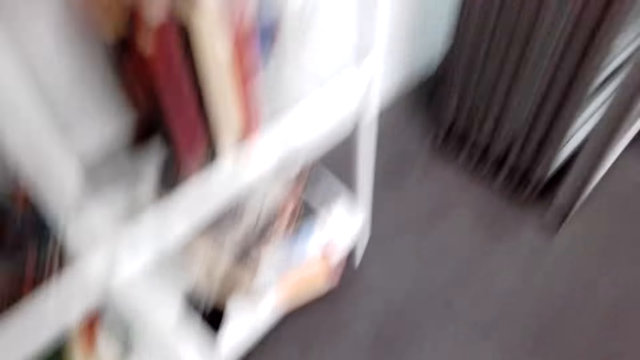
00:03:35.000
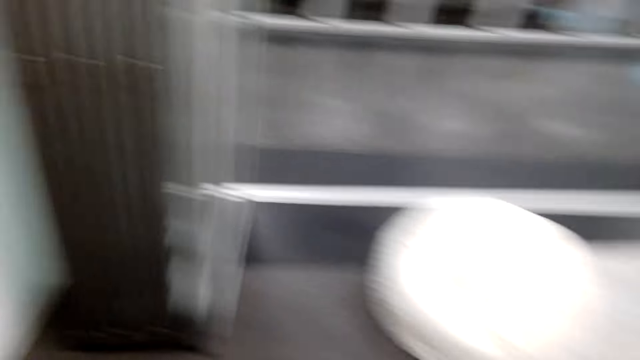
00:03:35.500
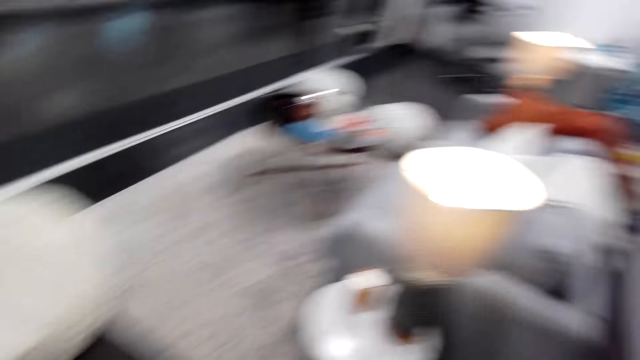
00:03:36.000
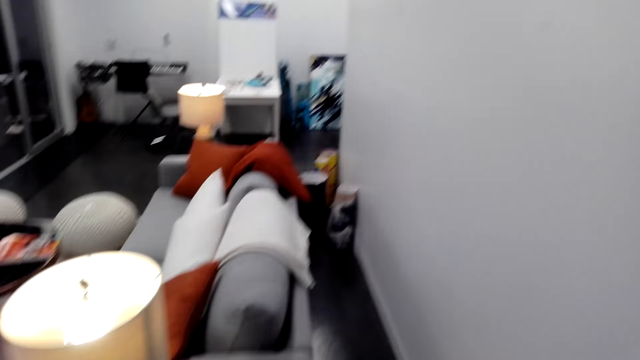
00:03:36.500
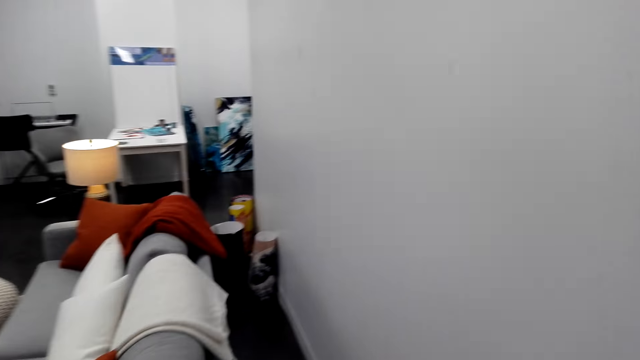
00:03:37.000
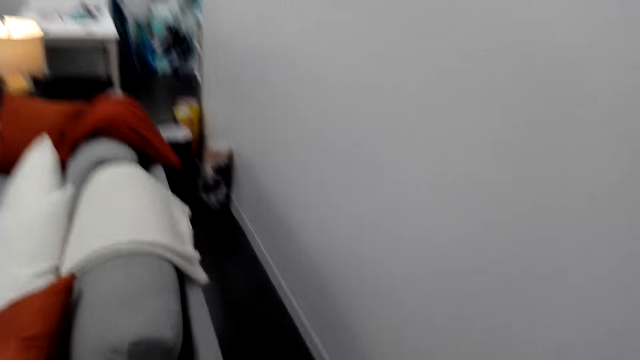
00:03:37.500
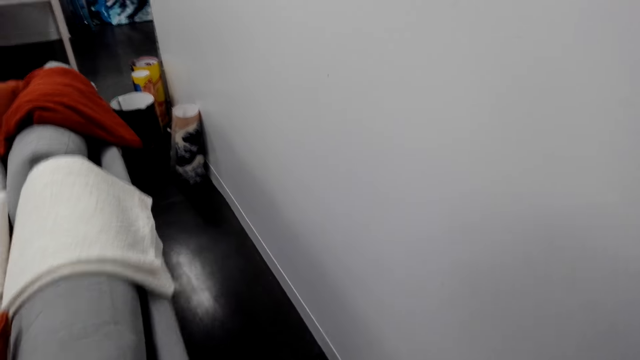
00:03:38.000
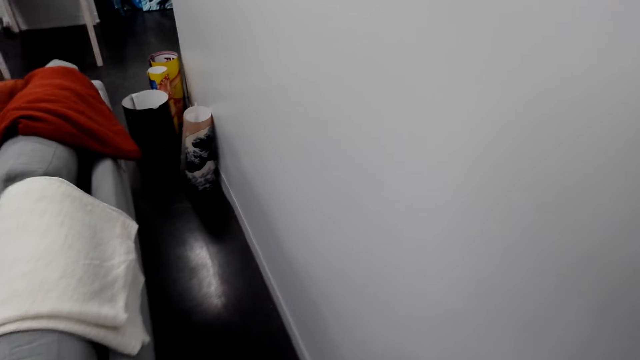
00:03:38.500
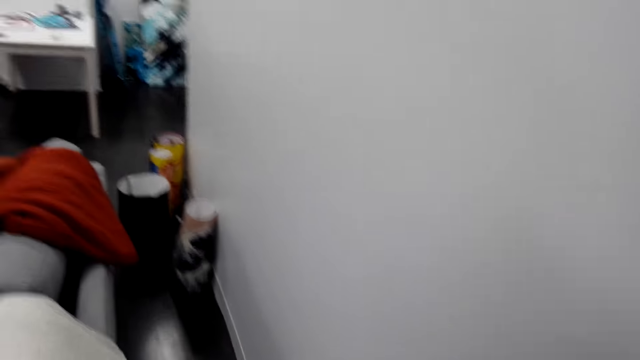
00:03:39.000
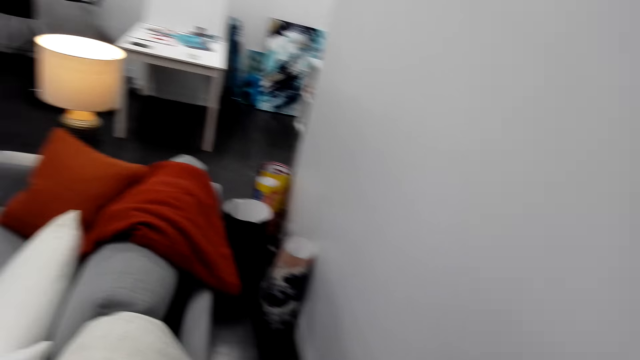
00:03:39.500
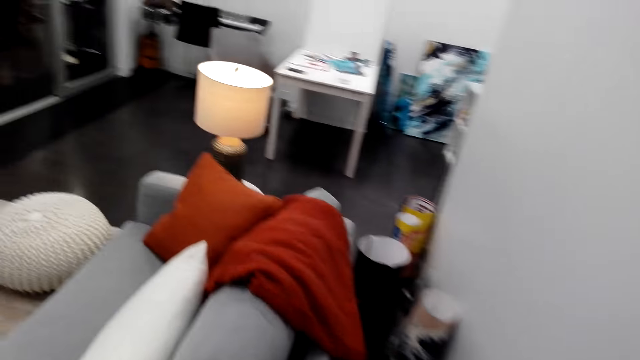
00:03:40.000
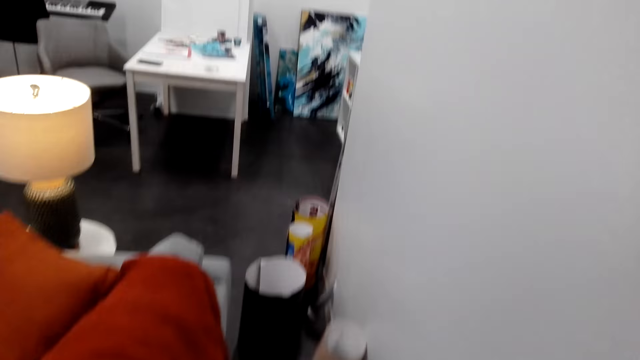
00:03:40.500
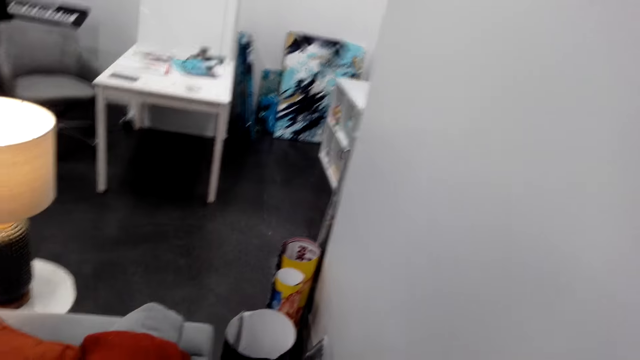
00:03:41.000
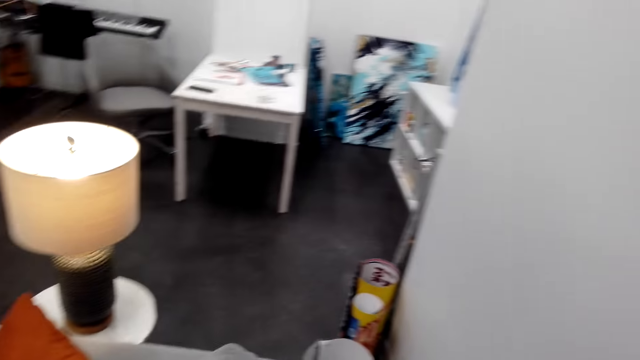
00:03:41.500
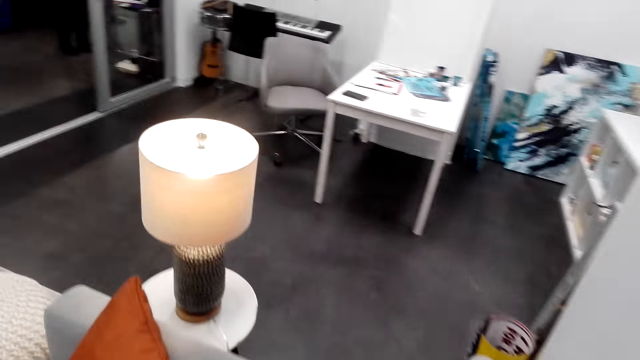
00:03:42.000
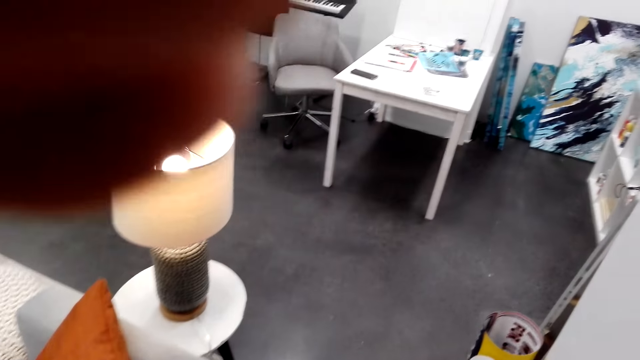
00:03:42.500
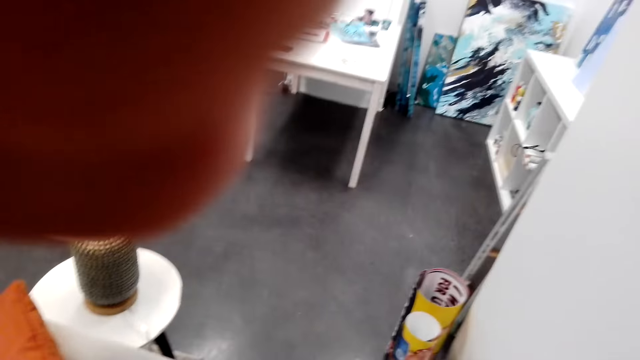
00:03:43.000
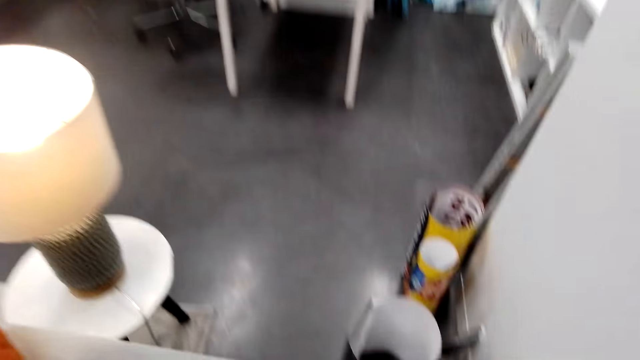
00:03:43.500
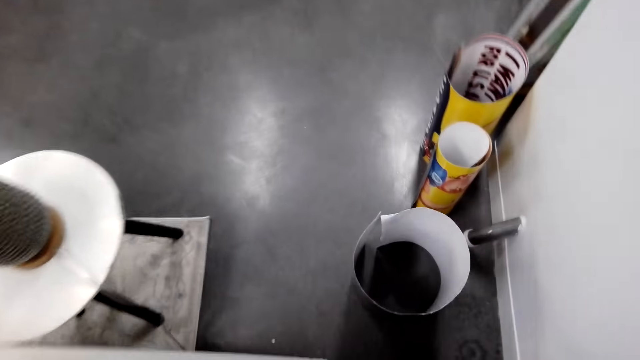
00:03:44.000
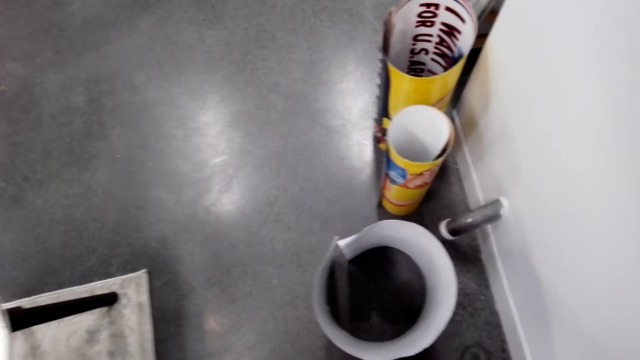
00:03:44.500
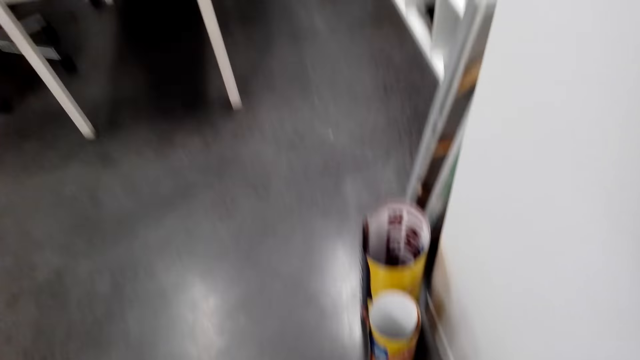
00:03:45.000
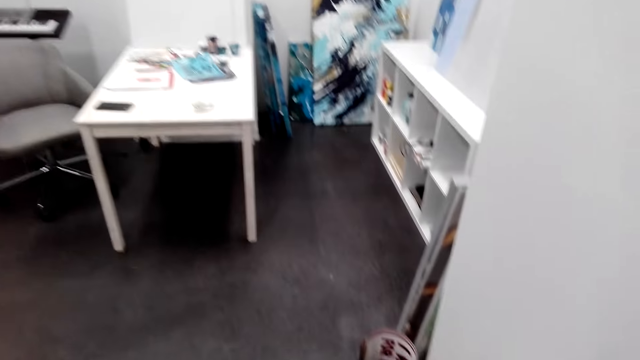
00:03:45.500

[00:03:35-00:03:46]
The camera wearer wakes up. They move around the room. They fix the camera. They talk with a person.

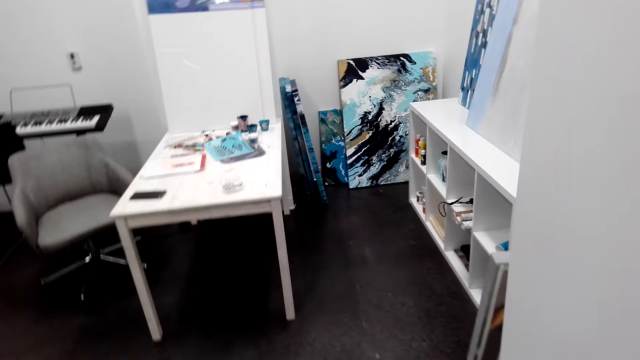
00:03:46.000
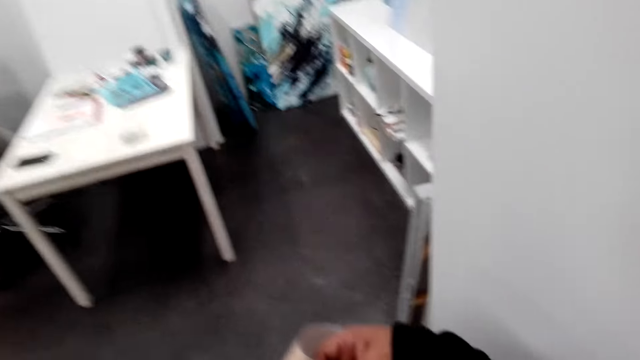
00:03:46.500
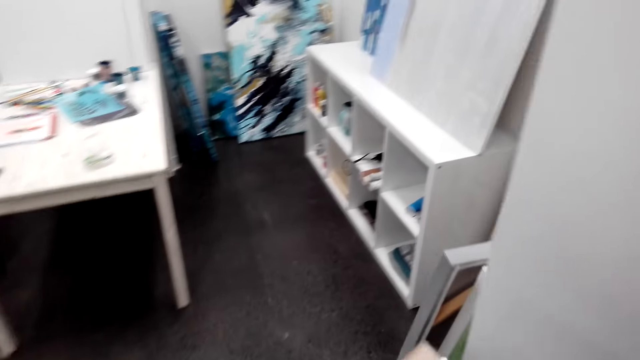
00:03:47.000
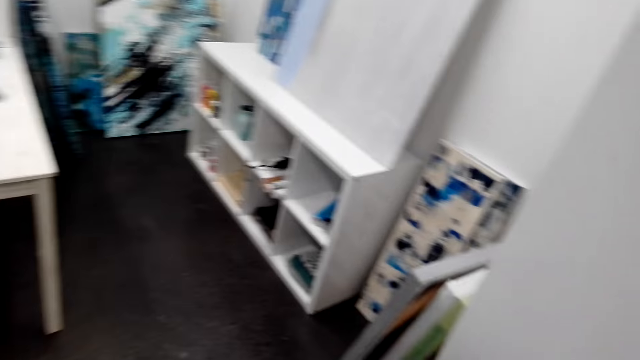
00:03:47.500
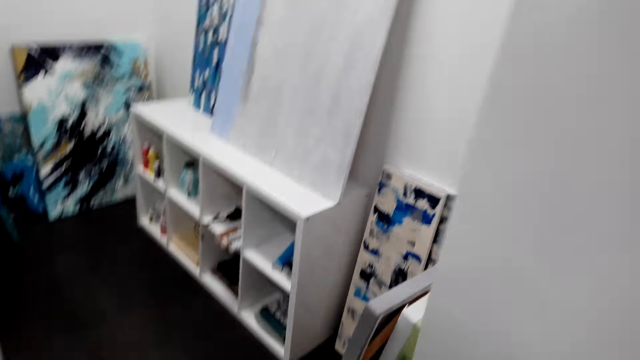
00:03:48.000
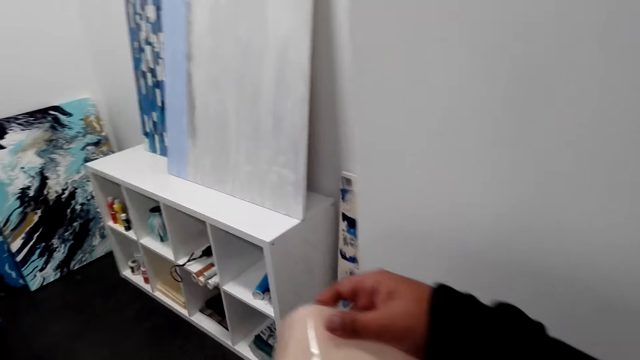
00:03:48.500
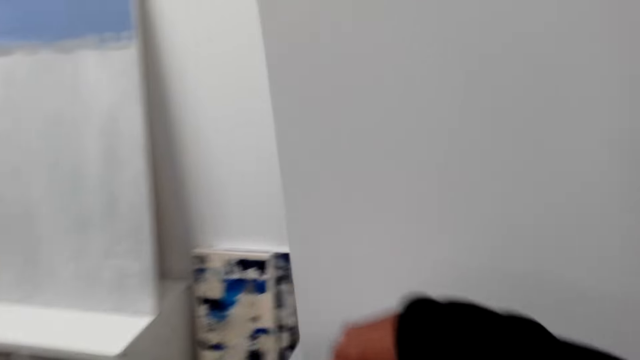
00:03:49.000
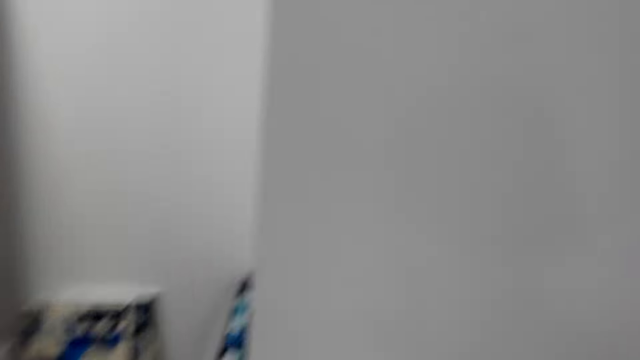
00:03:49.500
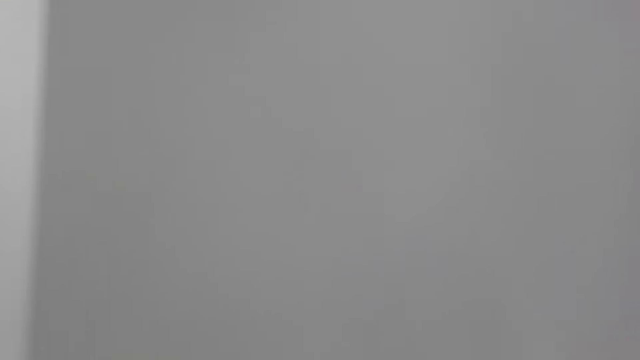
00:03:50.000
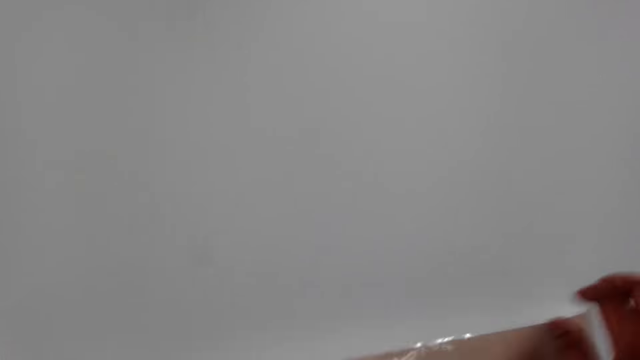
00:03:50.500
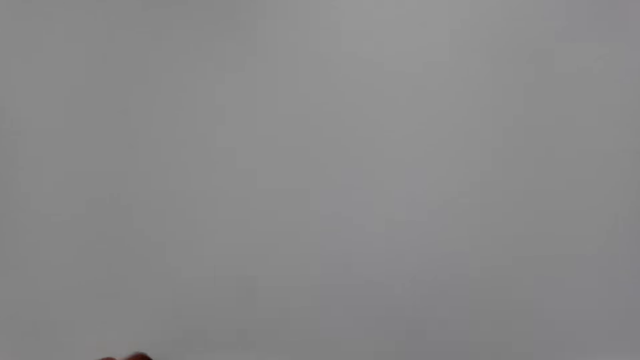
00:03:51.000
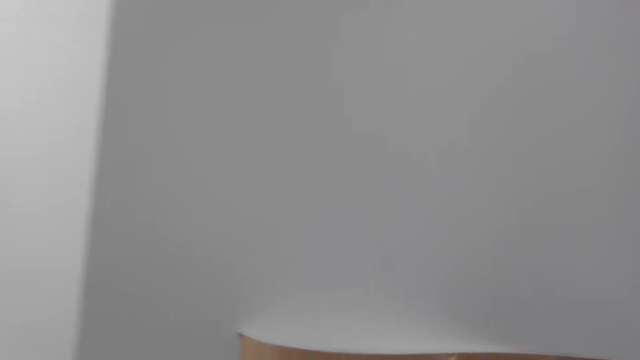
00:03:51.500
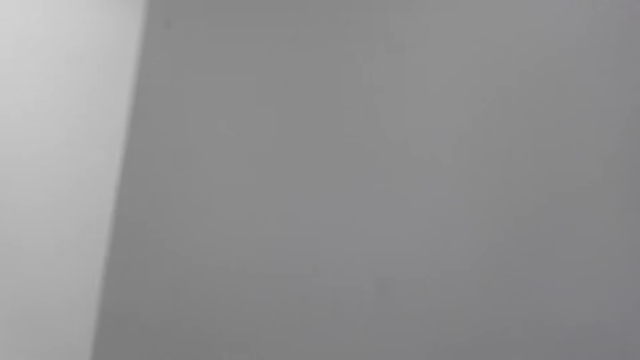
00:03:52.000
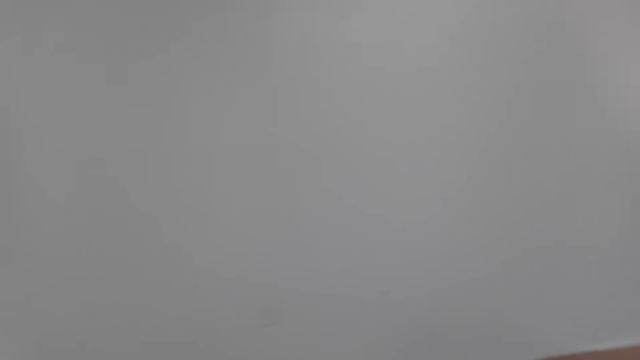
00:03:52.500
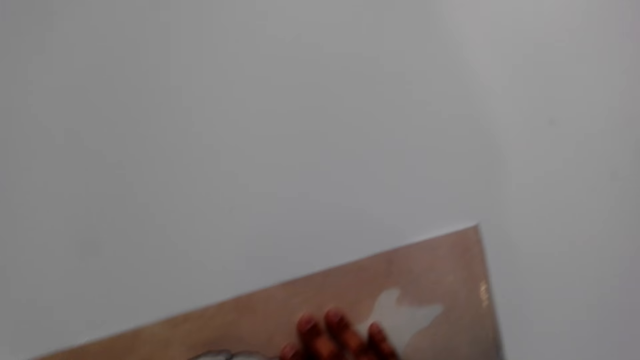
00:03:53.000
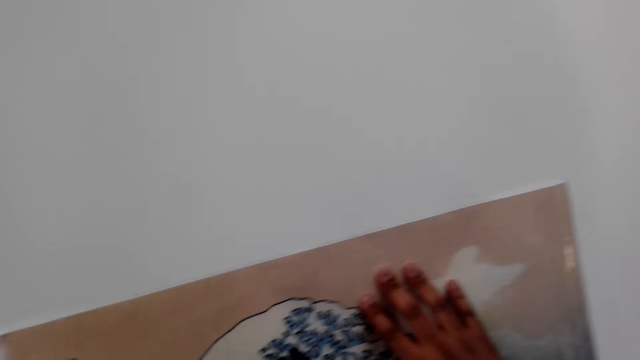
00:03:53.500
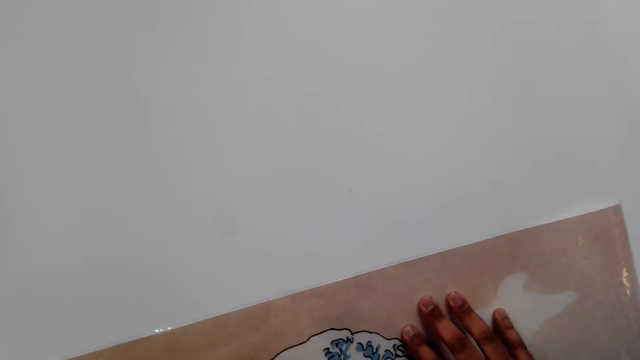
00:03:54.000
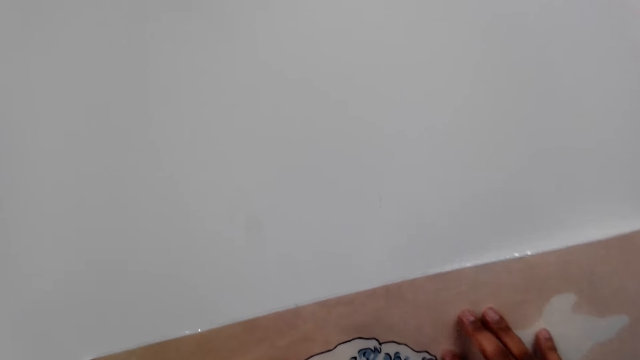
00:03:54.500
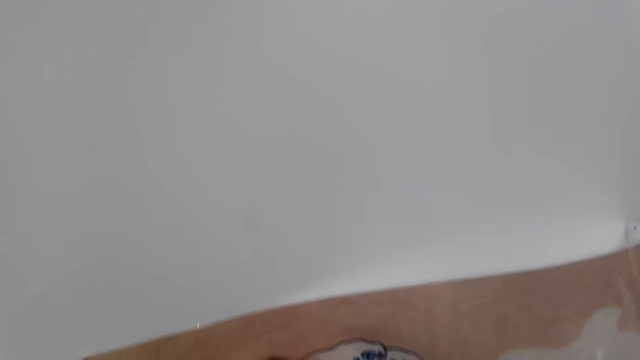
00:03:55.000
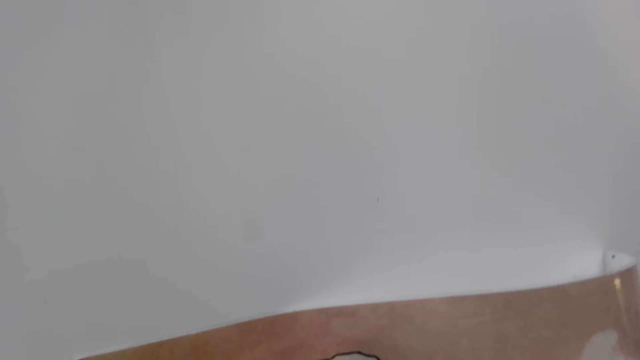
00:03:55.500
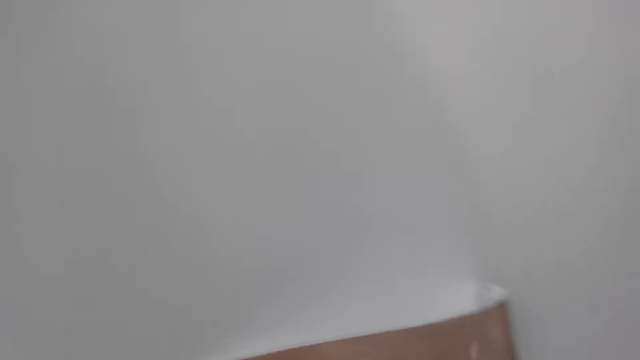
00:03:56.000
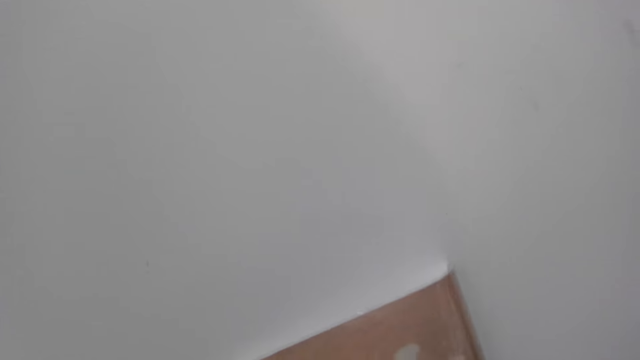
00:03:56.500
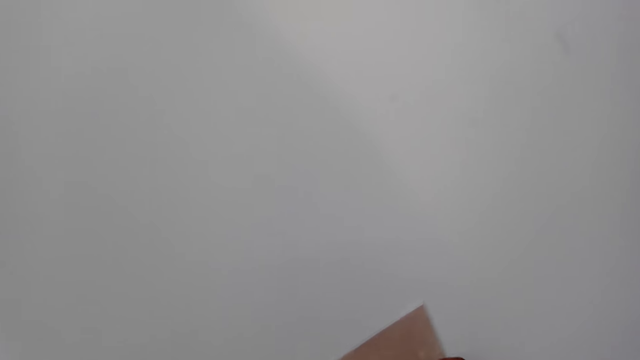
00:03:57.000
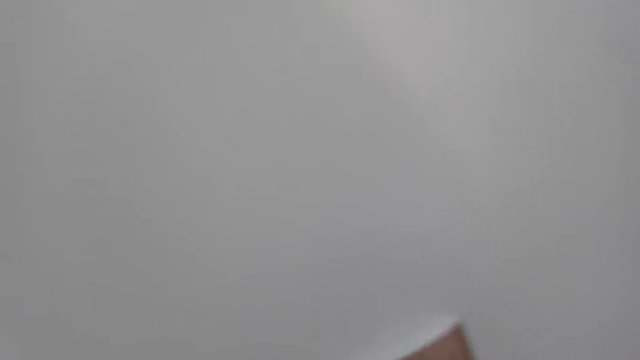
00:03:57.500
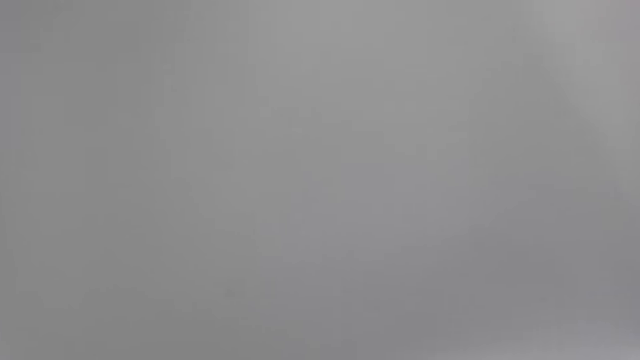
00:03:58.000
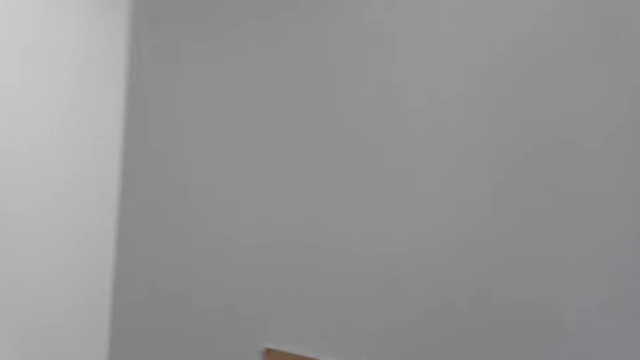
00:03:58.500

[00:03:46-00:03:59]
The camera wearer picks the wallpaper. They hold the wallpaper. They pick the painting paper. They fix the wallpaper.
